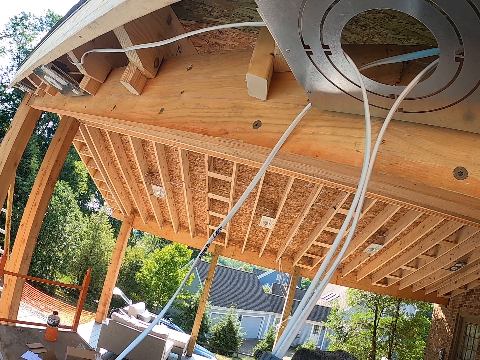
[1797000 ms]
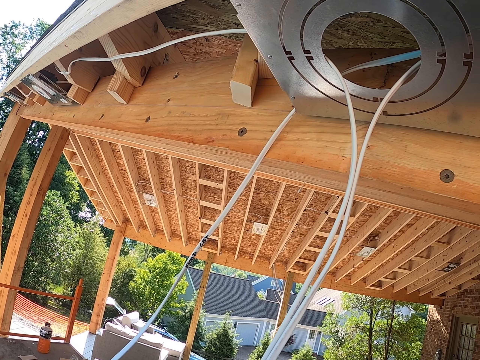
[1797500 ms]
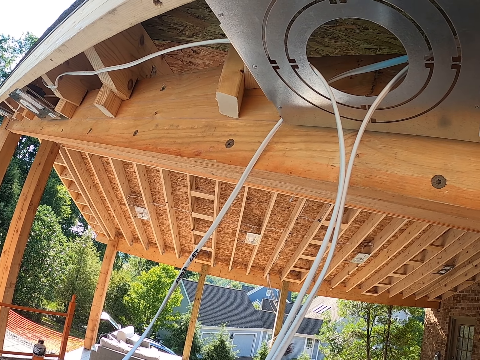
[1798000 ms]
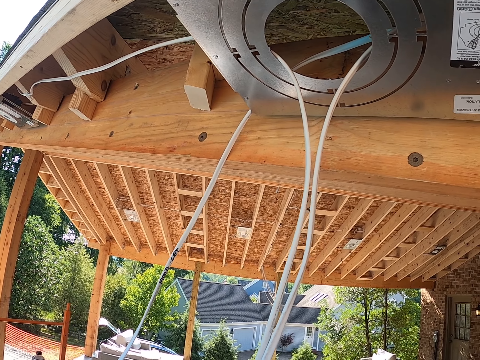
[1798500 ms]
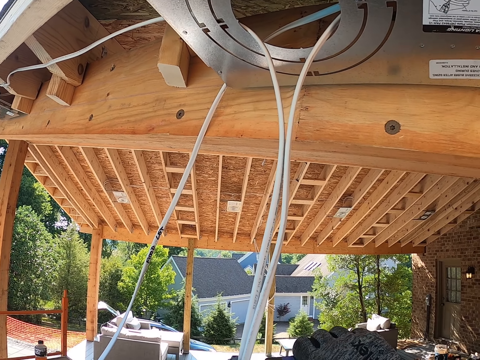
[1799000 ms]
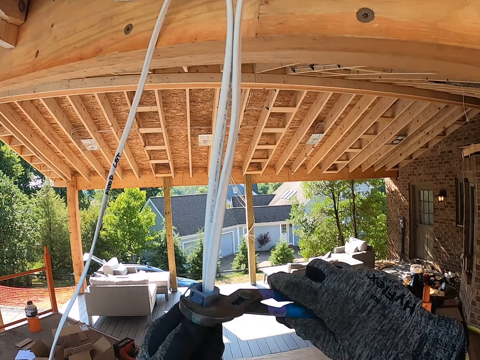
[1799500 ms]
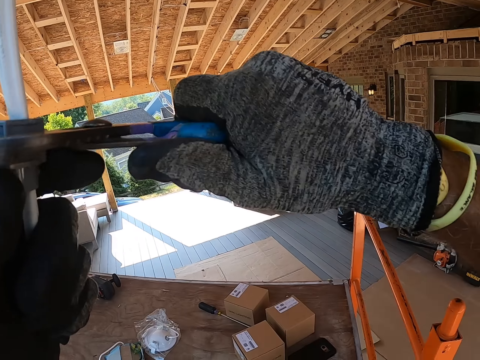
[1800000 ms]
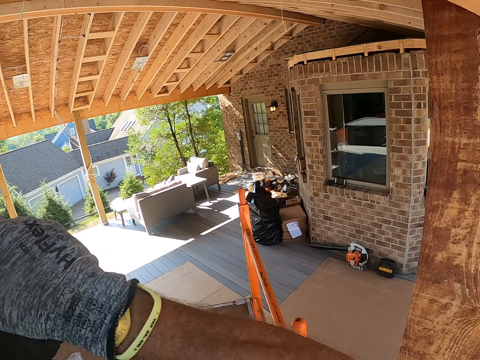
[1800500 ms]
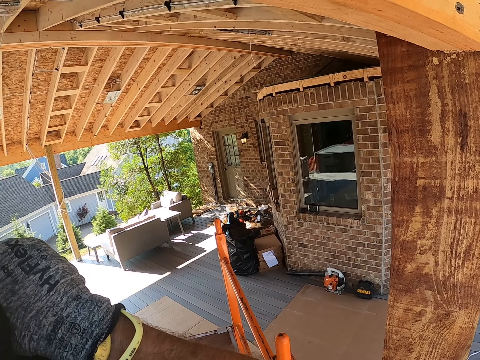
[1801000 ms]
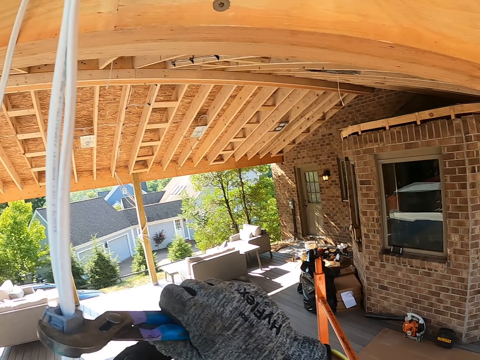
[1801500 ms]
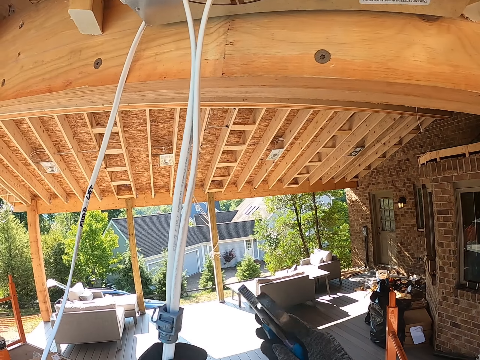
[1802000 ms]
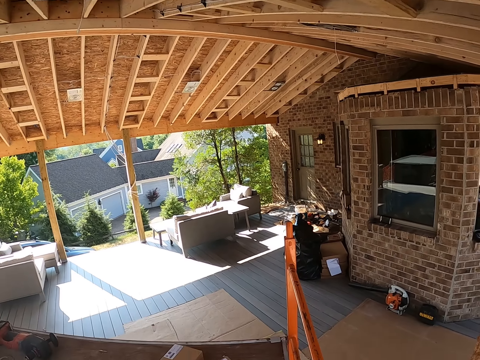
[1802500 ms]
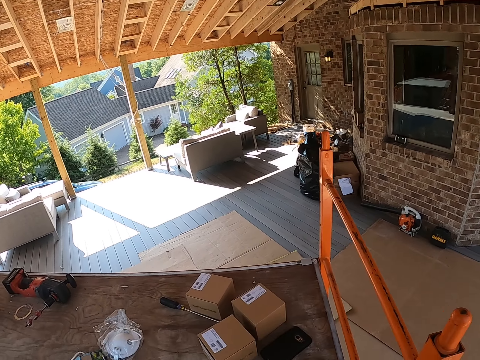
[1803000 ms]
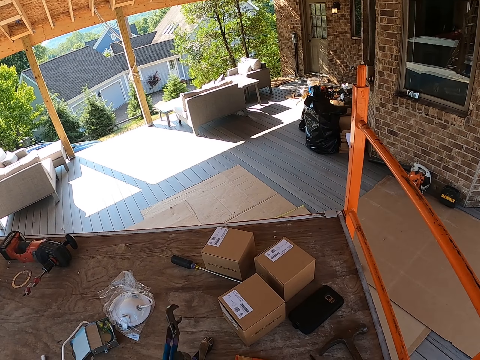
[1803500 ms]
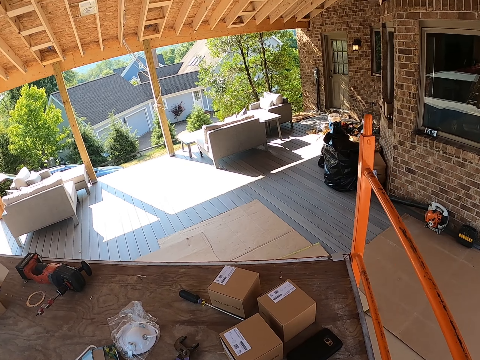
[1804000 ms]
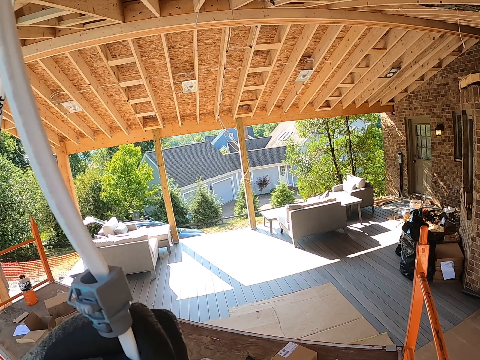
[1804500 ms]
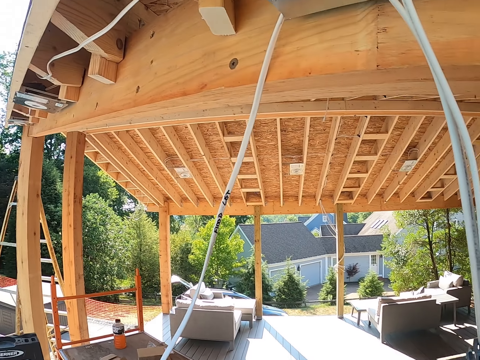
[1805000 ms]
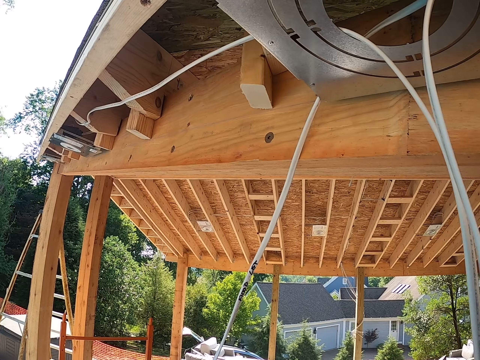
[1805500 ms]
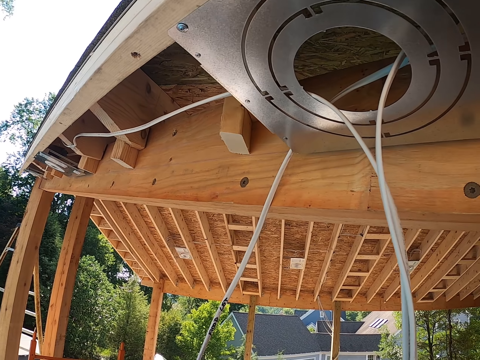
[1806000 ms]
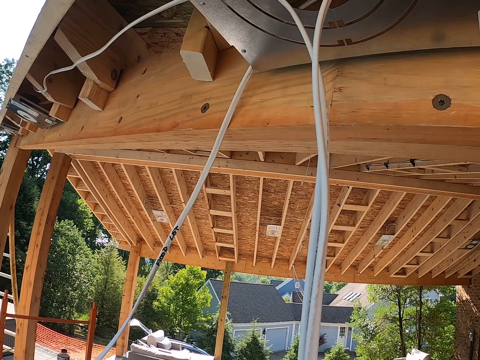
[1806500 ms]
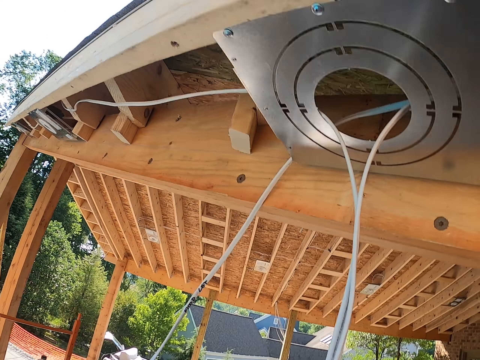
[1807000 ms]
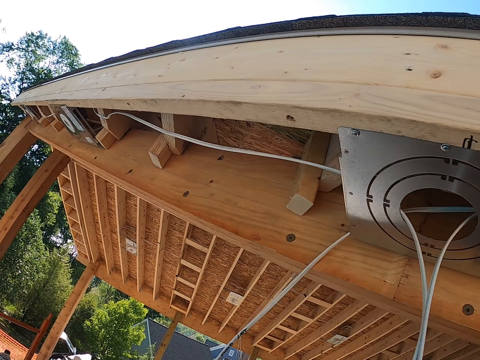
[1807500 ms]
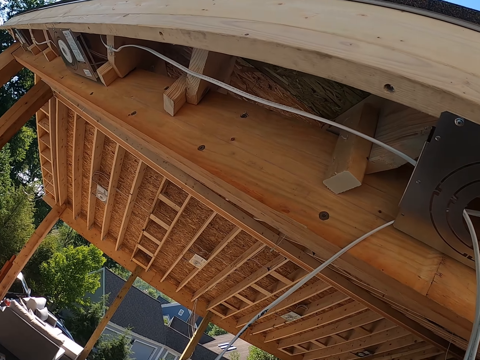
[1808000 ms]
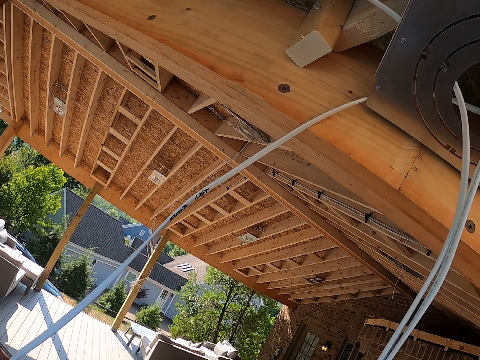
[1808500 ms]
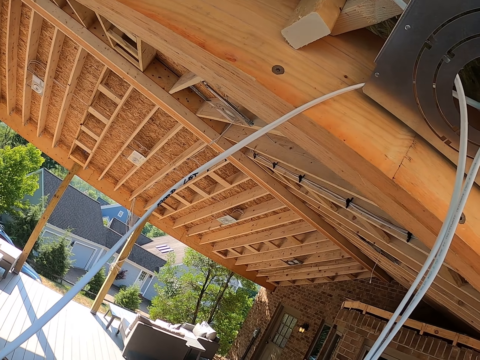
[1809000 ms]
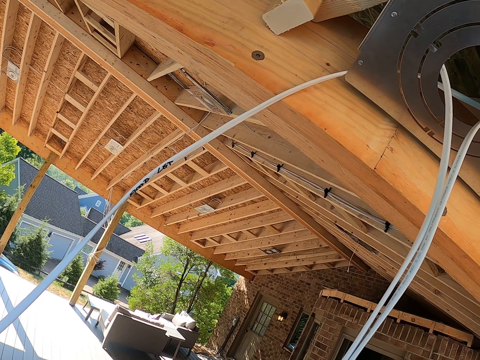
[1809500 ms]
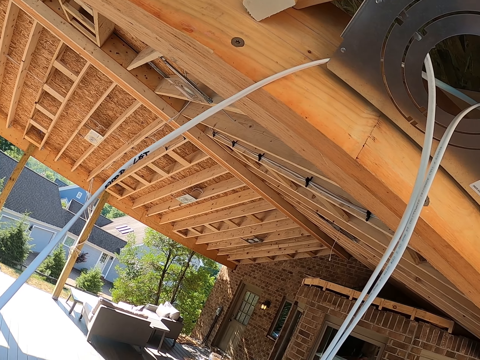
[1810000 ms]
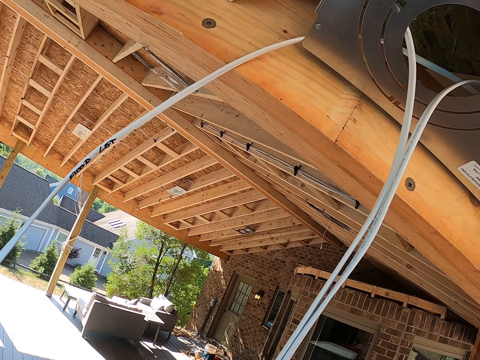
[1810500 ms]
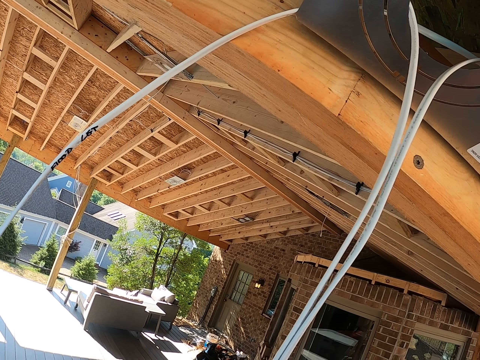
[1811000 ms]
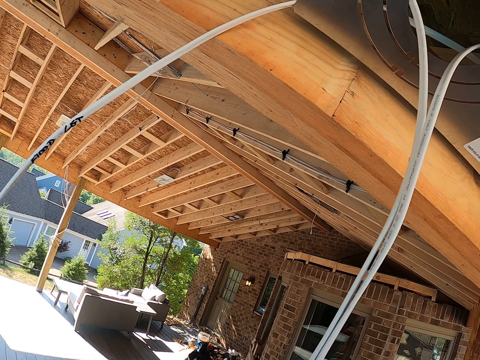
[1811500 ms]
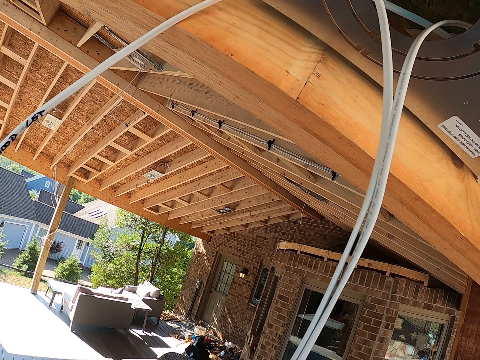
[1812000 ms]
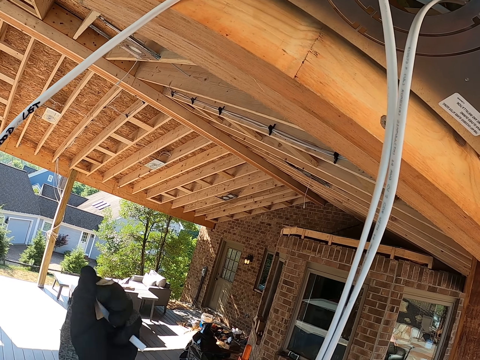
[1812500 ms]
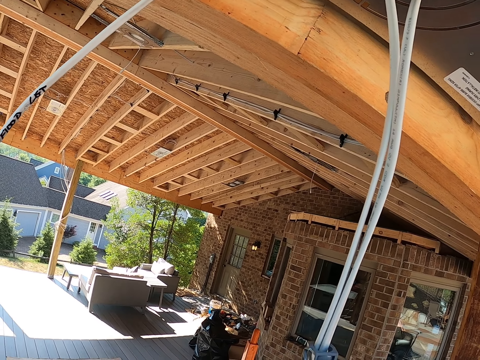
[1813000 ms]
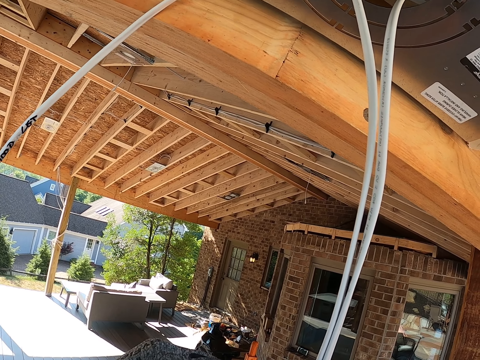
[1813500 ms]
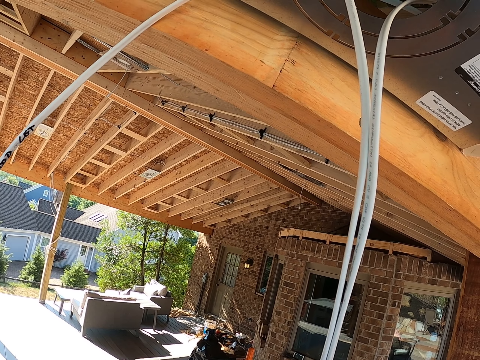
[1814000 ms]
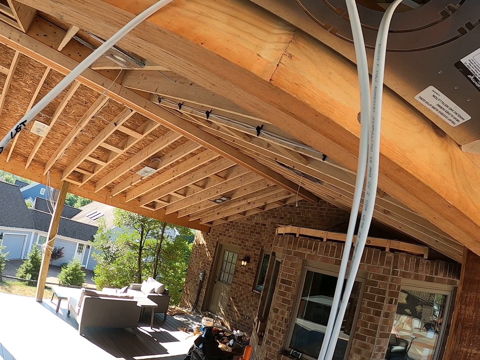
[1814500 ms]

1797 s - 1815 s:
The camera wearer tightens the cables with a spanner. They move the spanner. They look around. They put the spanner or pliers on the table. They adjust the spanner. They adjust the cable. They look around. They pull the cables.

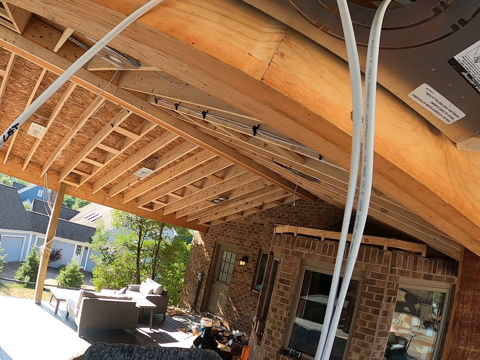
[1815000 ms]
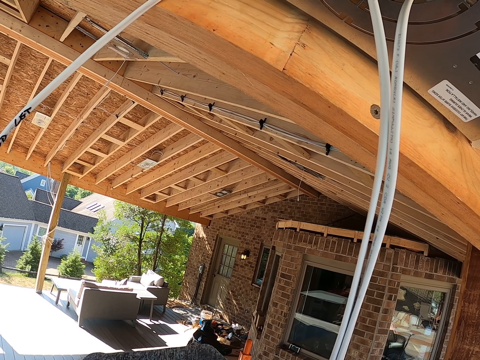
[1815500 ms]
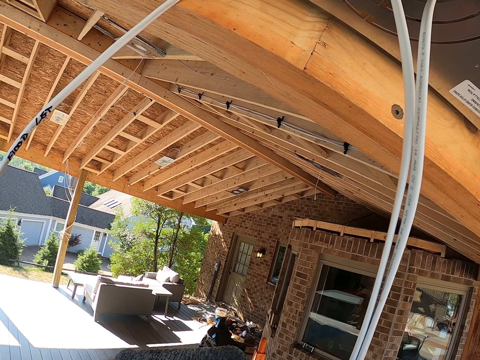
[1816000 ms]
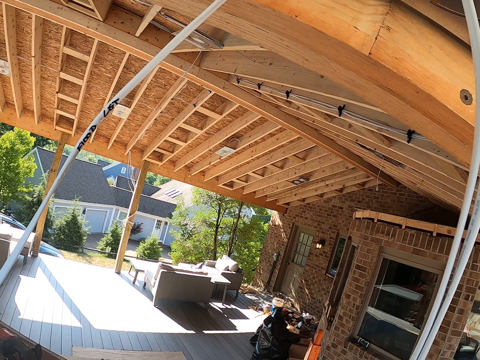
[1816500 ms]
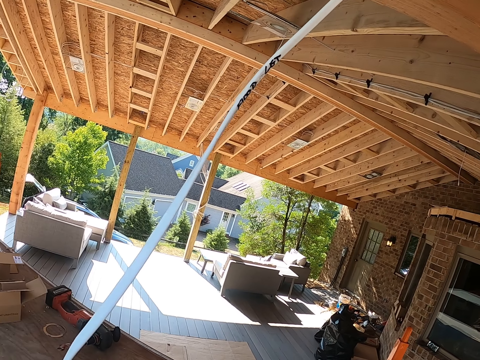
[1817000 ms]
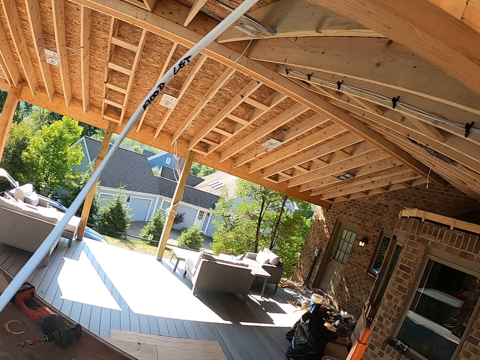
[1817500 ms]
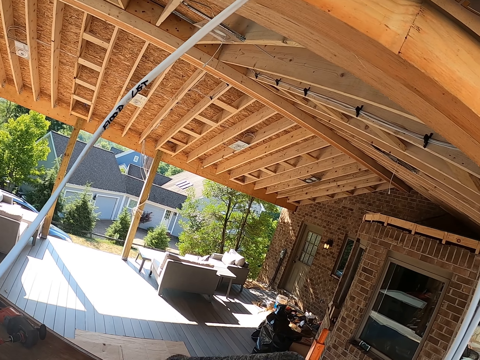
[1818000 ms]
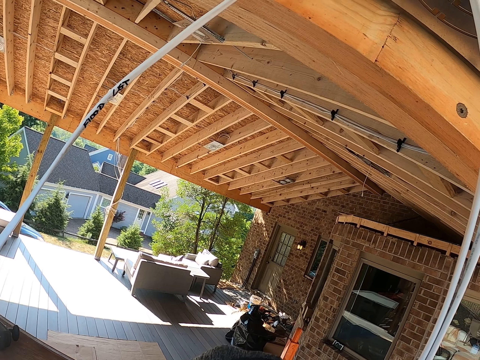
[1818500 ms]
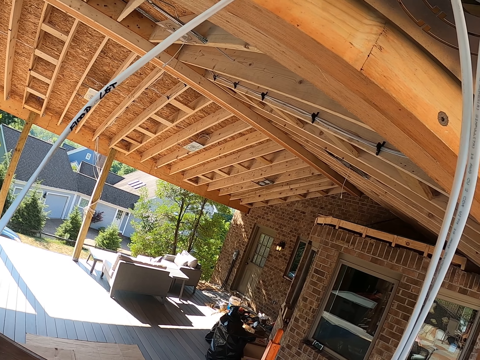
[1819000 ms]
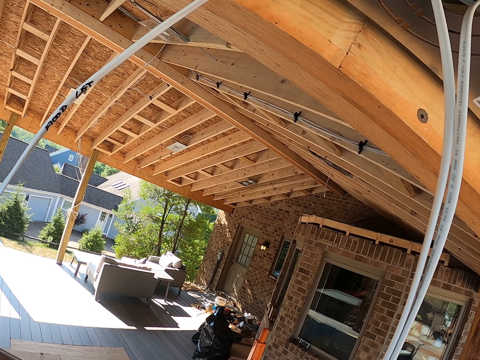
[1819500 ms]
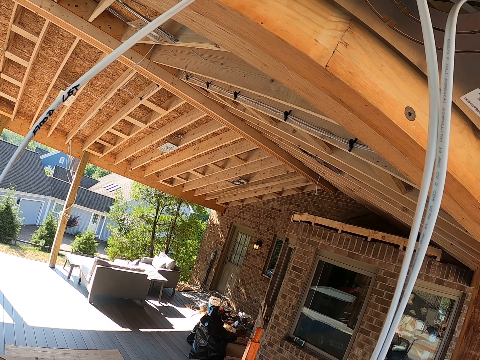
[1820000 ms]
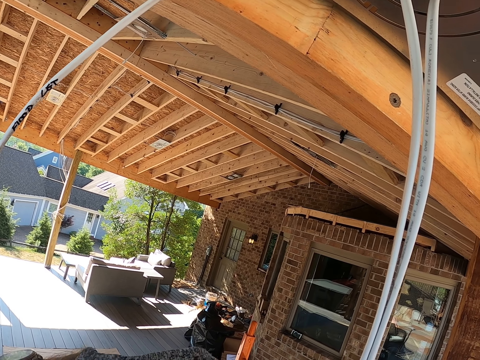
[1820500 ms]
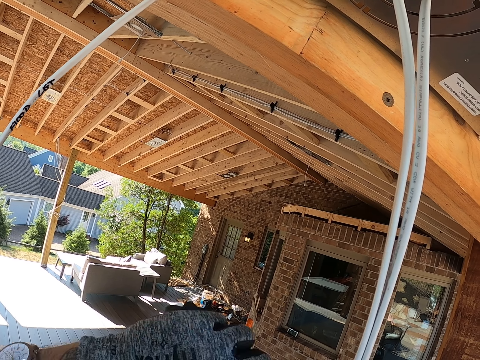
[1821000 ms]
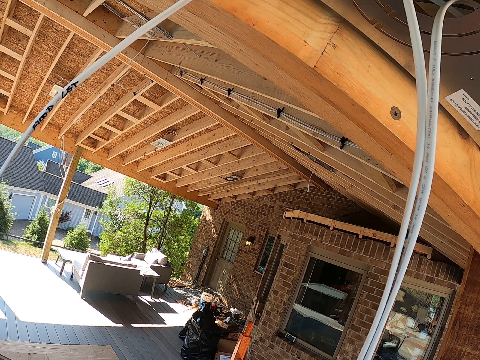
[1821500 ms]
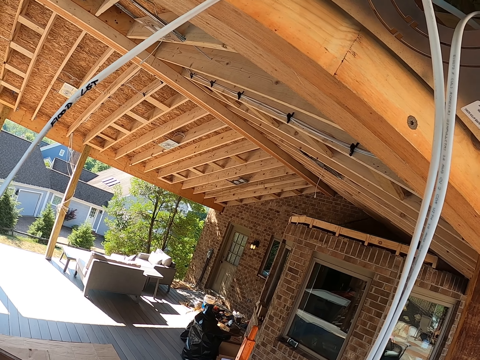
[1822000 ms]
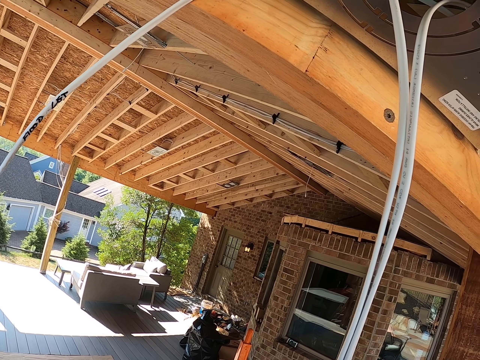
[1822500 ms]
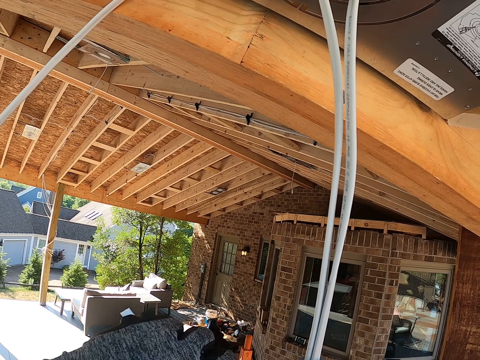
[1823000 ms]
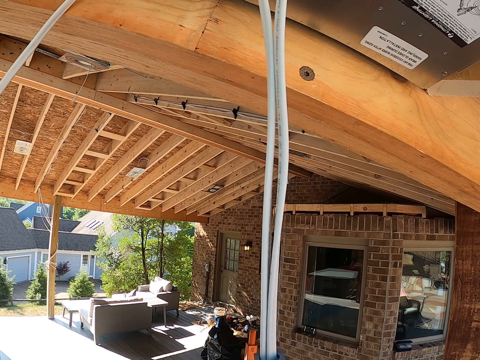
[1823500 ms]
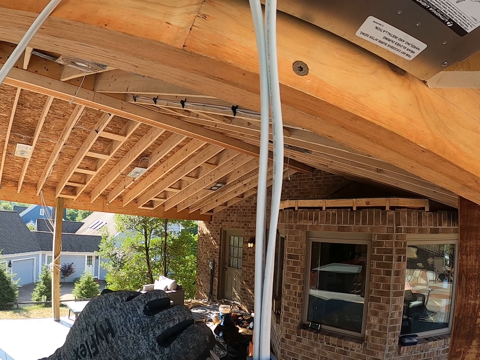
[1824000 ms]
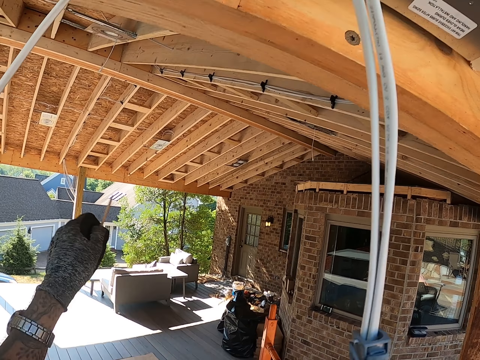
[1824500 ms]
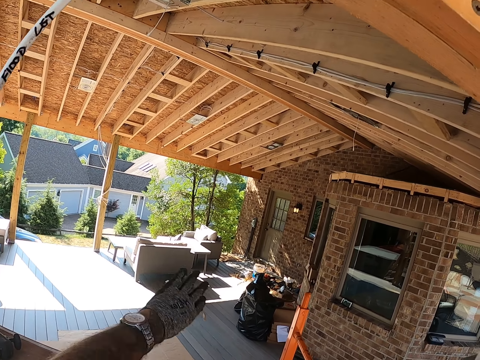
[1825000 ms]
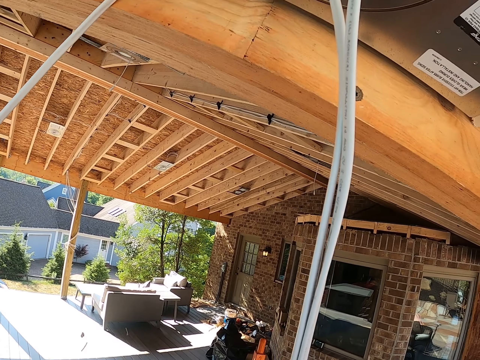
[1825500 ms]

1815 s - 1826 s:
The camera wearer looks around. They adjust the cables and tie the cables.
